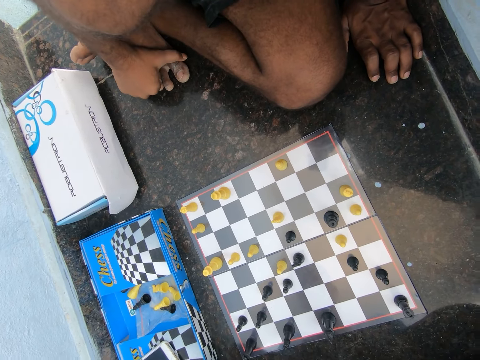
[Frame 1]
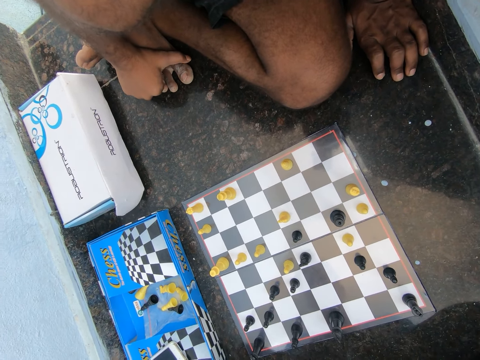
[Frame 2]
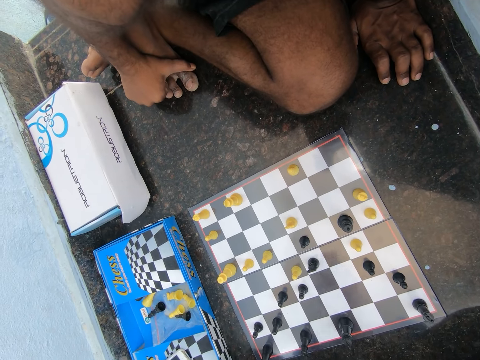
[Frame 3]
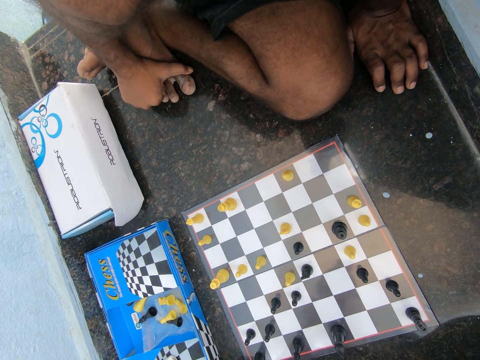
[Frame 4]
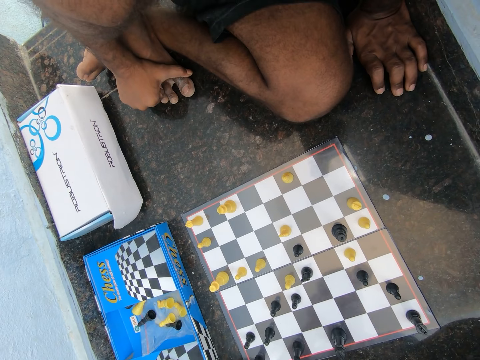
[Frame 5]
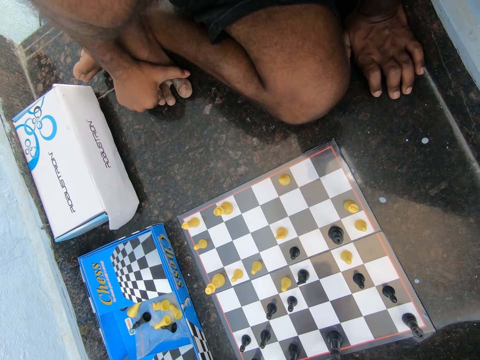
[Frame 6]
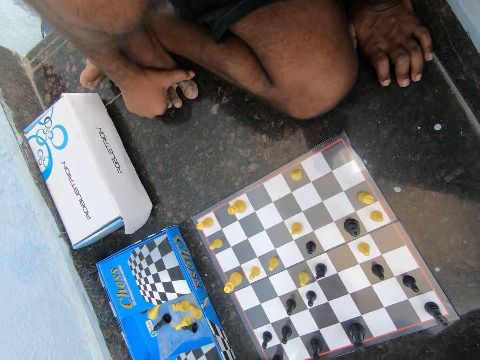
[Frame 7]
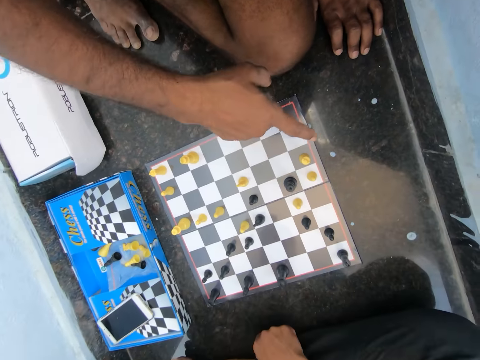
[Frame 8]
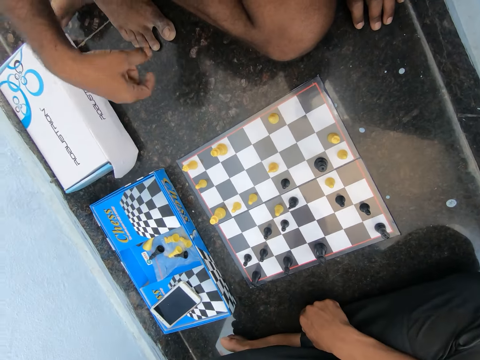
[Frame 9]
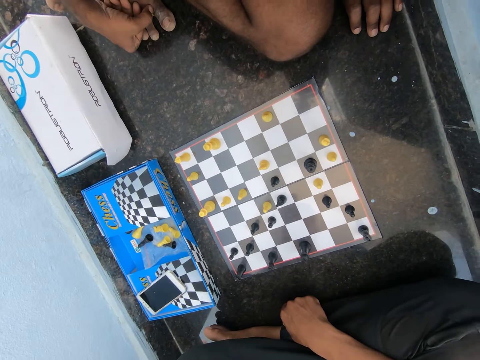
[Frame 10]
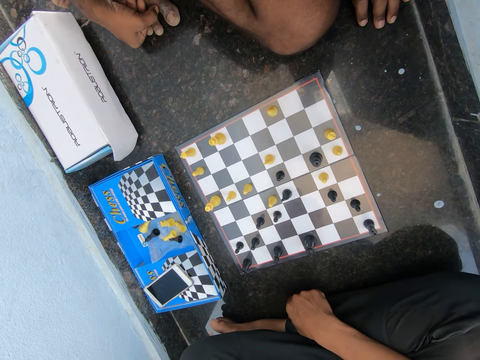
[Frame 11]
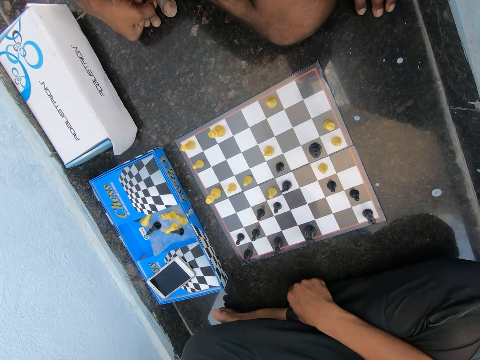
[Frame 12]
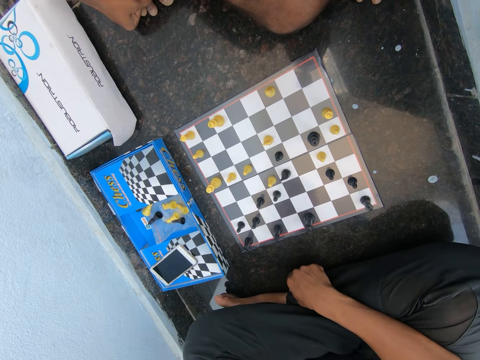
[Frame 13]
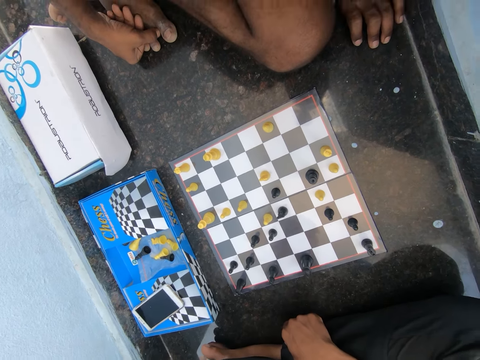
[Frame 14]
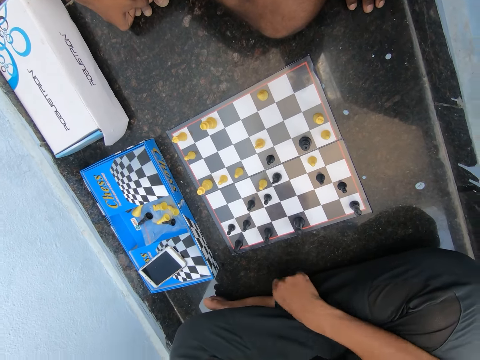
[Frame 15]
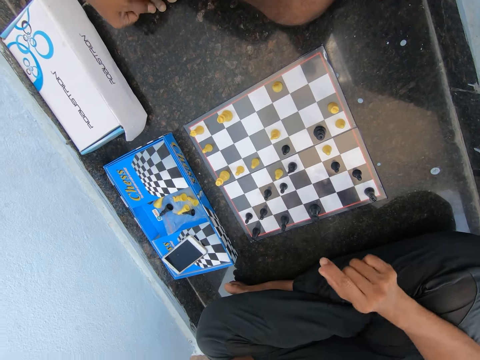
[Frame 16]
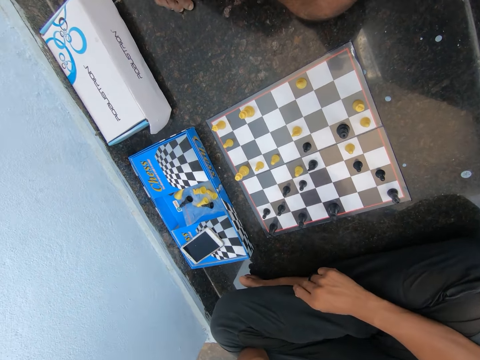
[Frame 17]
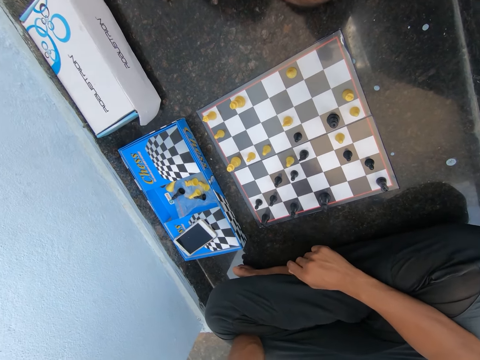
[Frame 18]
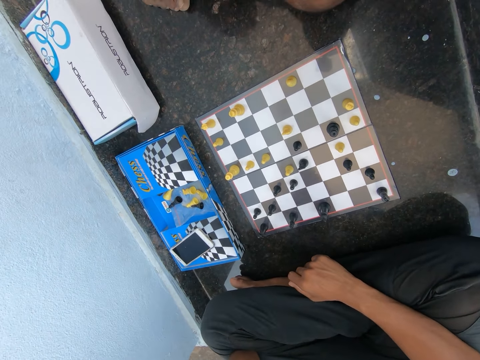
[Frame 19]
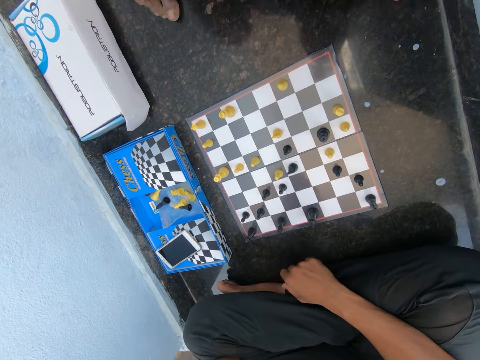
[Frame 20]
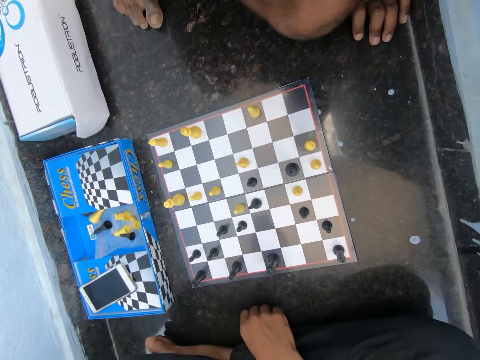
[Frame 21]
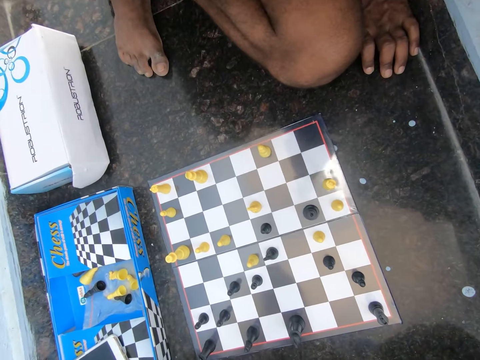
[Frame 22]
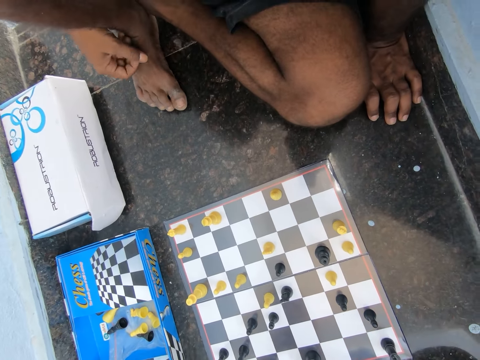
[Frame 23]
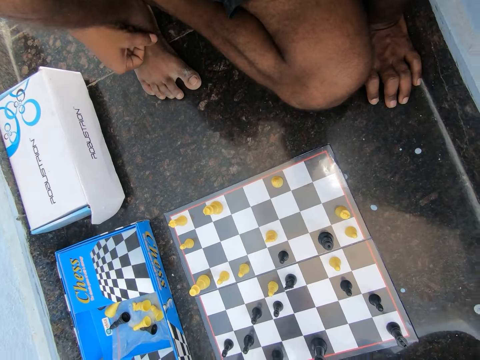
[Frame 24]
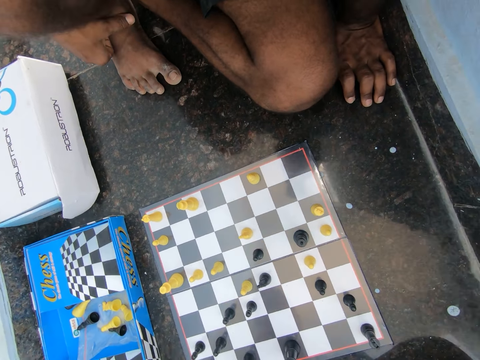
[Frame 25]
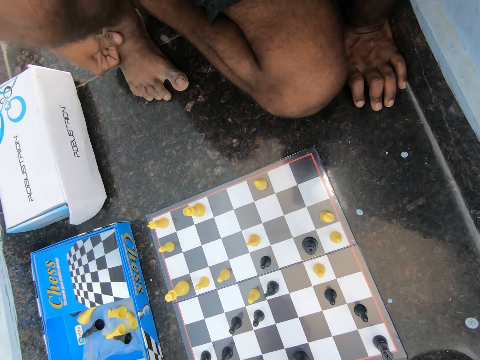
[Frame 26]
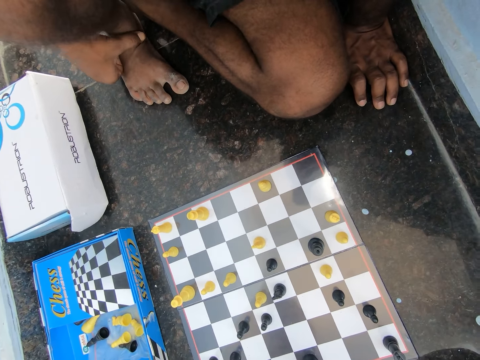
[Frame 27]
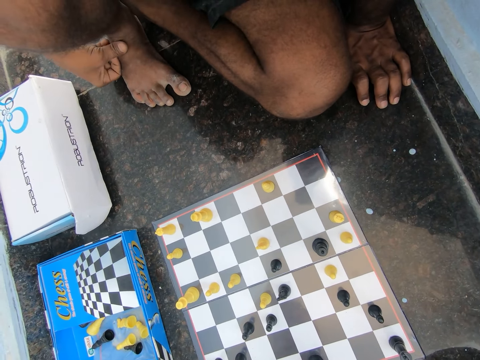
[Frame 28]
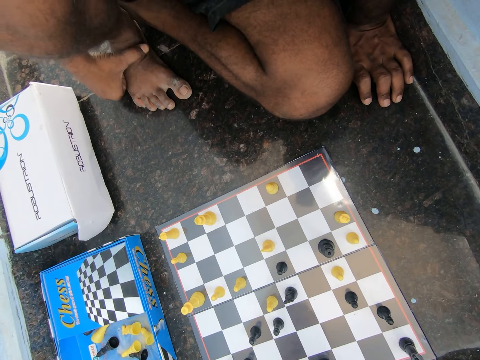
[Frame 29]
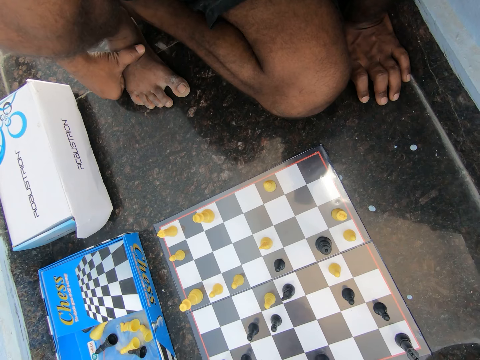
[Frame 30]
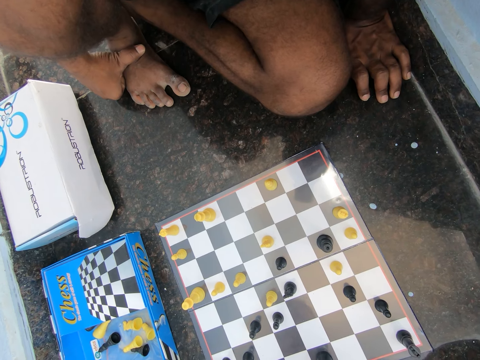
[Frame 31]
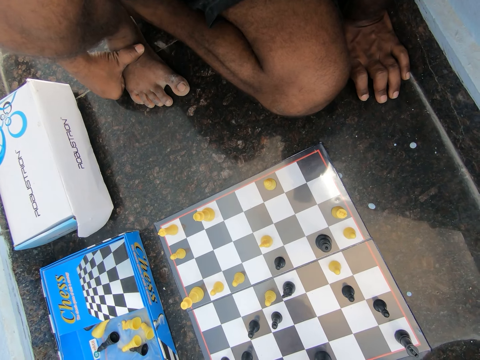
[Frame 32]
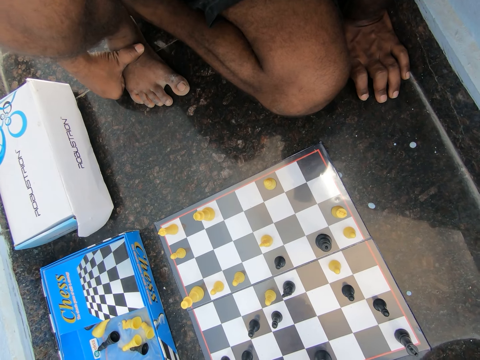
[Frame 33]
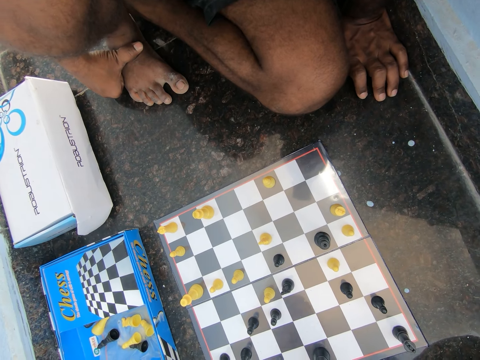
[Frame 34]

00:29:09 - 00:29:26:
The camera wearer points out. They discuss with the man in the room. The man moves fingers. The camera wearer holds a foot.

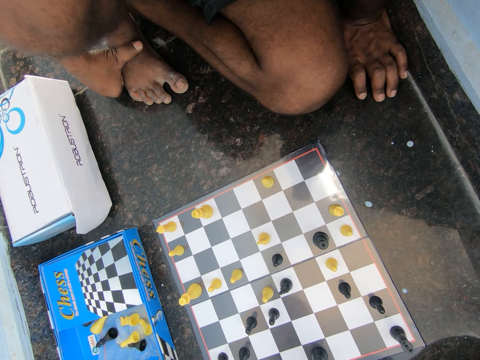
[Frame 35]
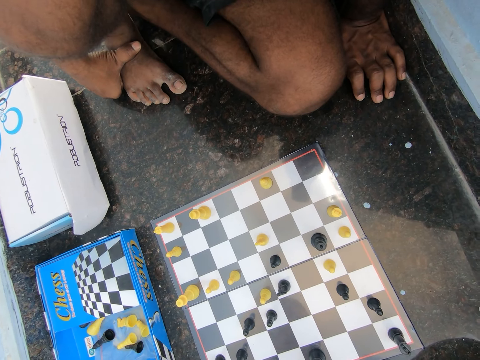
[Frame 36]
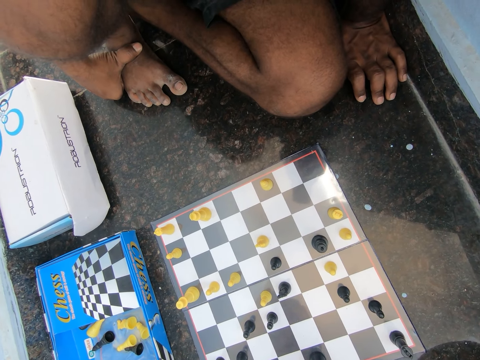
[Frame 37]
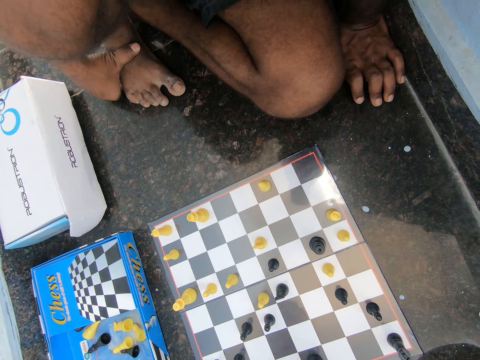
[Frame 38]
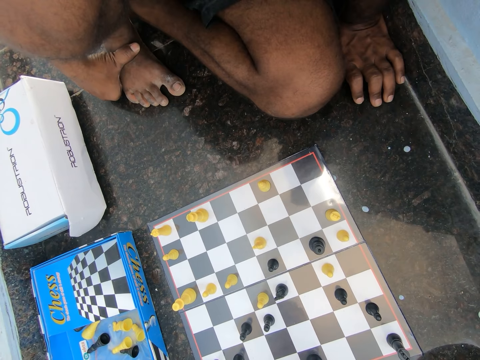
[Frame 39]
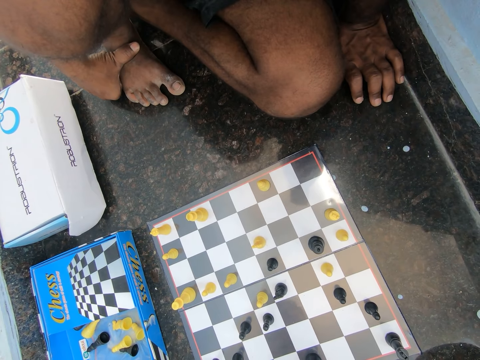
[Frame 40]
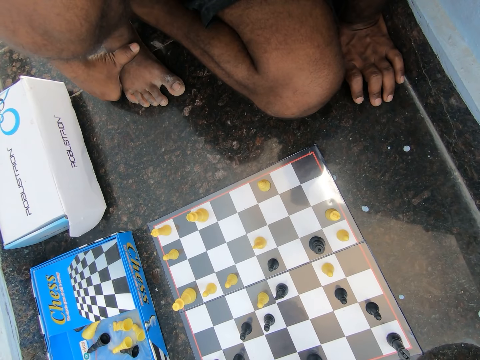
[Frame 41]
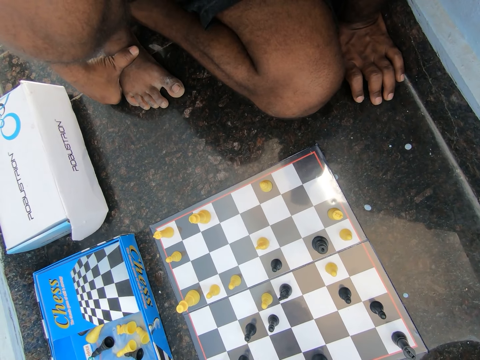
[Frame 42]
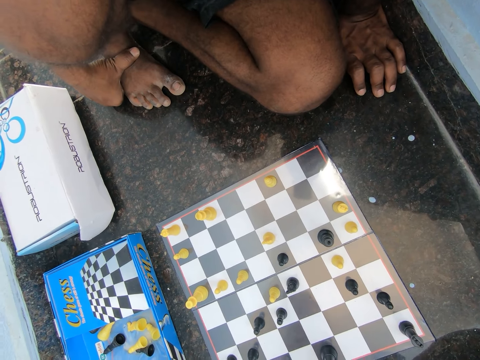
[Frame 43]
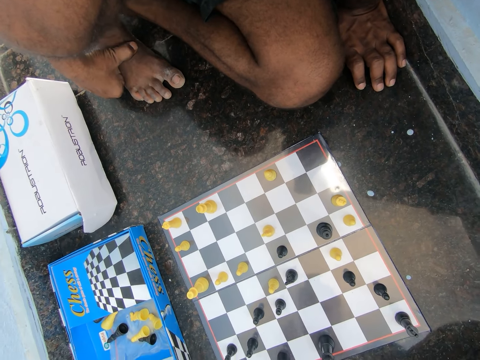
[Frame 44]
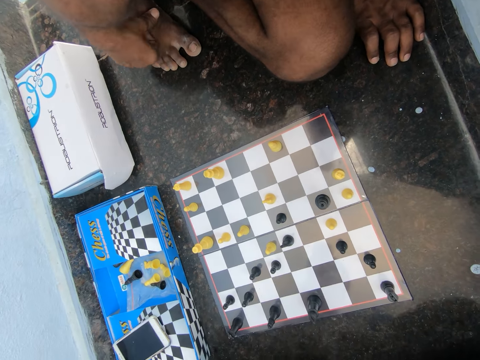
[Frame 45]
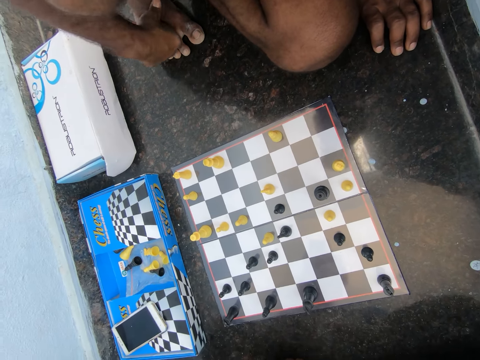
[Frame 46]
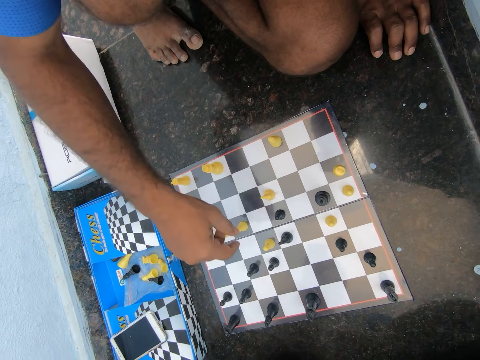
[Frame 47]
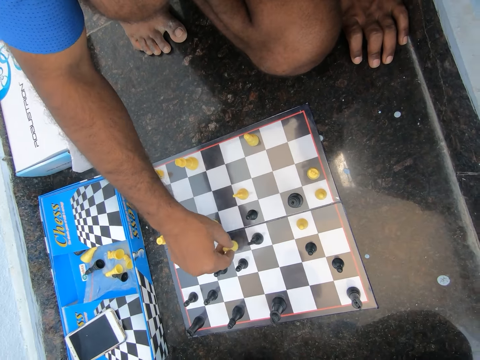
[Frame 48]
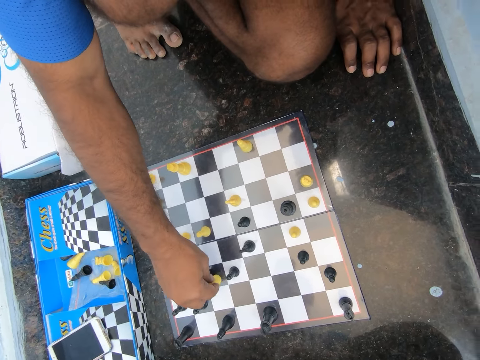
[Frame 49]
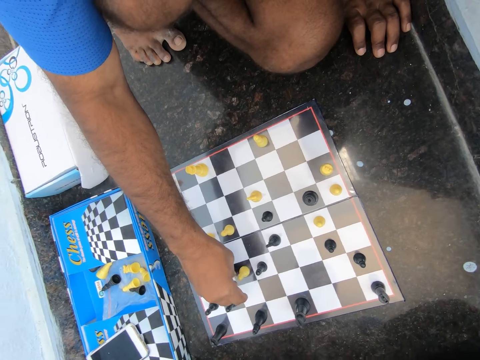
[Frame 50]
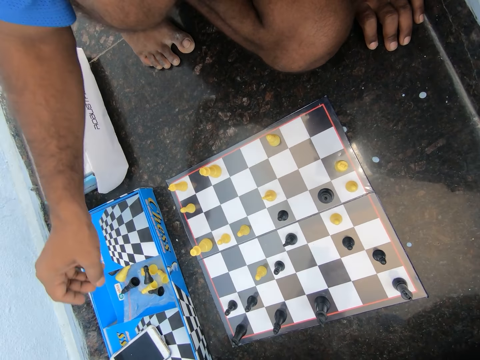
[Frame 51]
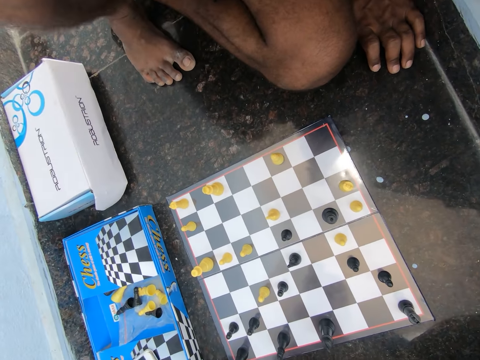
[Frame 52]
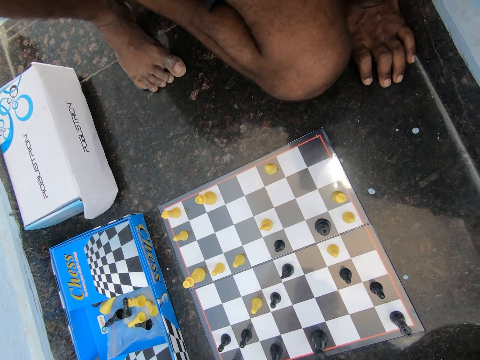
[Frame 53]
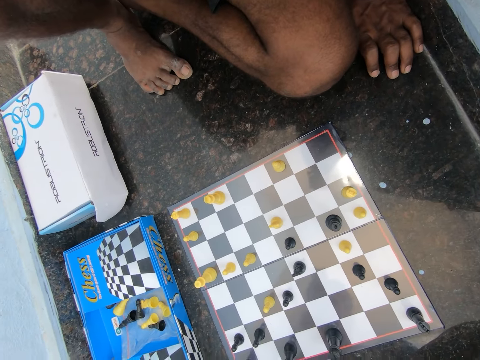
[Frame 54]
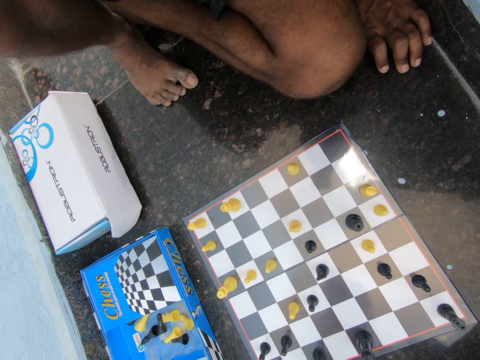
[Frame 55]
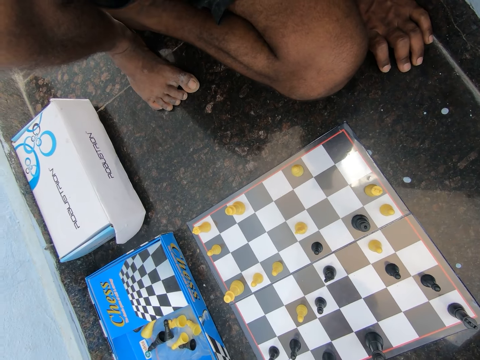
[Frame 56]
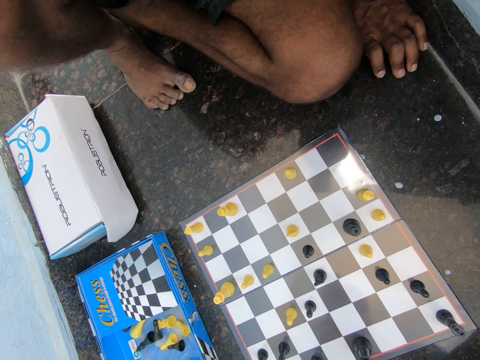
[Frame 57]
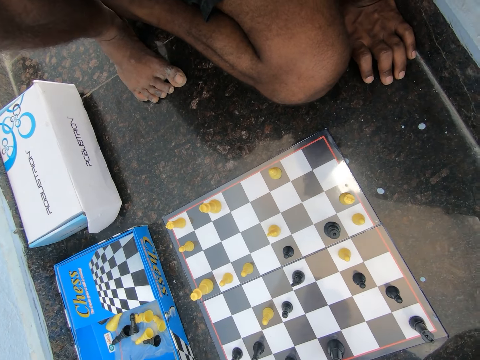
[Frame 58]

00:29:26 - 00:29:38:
The camera wearer plays chess. A man plays chess on the floor of the room. The man drops a chess piece on the chess pack.
